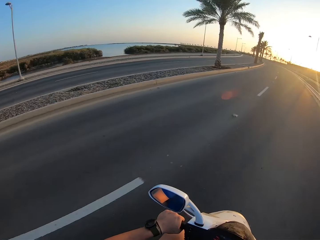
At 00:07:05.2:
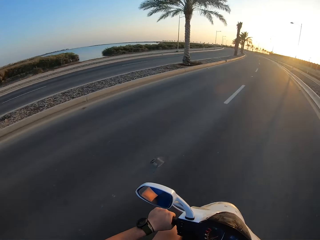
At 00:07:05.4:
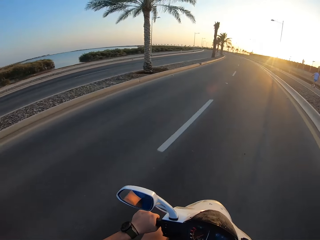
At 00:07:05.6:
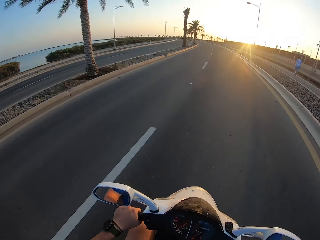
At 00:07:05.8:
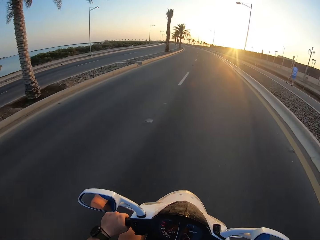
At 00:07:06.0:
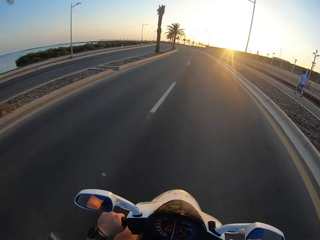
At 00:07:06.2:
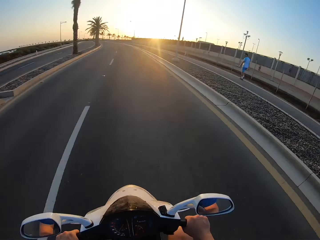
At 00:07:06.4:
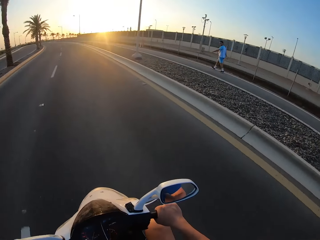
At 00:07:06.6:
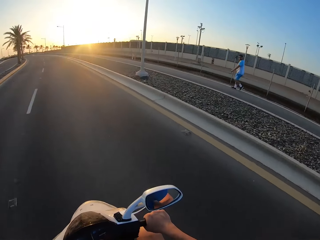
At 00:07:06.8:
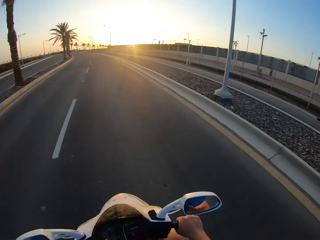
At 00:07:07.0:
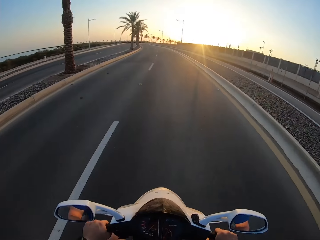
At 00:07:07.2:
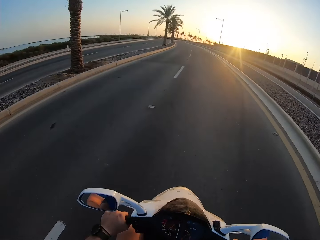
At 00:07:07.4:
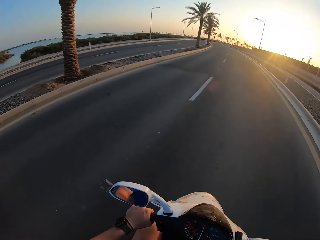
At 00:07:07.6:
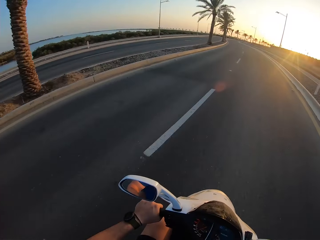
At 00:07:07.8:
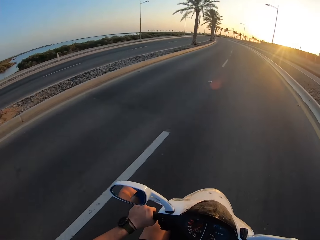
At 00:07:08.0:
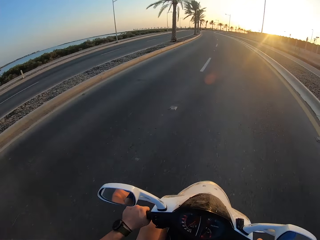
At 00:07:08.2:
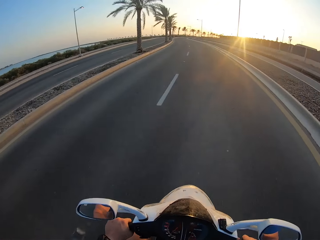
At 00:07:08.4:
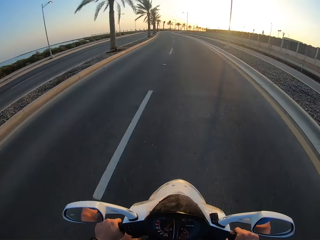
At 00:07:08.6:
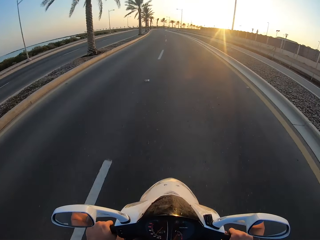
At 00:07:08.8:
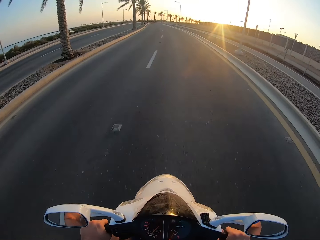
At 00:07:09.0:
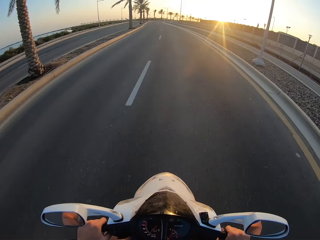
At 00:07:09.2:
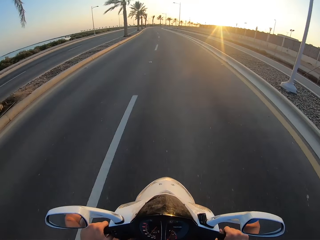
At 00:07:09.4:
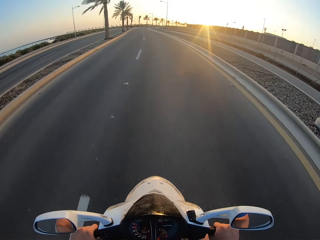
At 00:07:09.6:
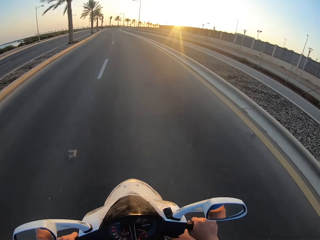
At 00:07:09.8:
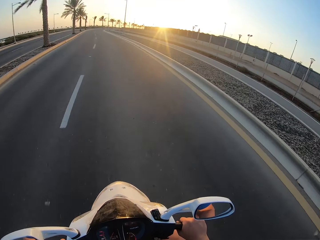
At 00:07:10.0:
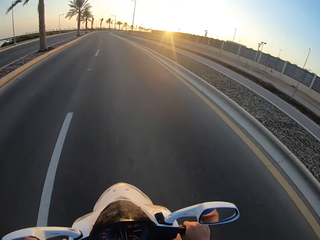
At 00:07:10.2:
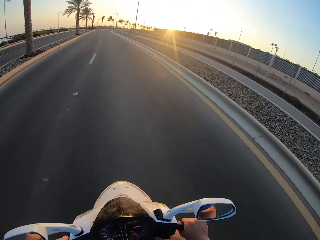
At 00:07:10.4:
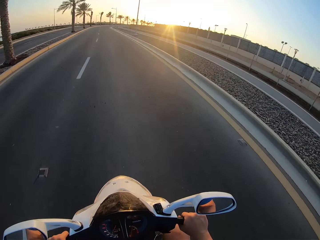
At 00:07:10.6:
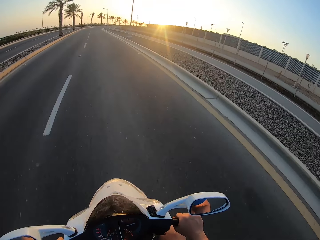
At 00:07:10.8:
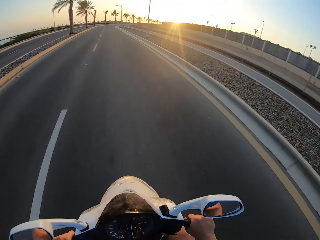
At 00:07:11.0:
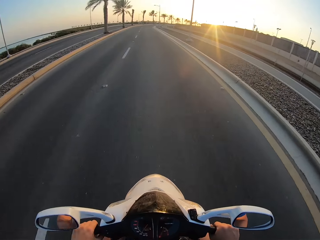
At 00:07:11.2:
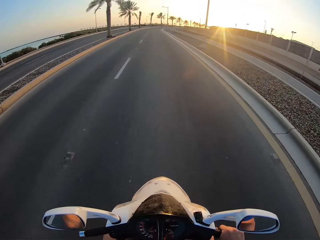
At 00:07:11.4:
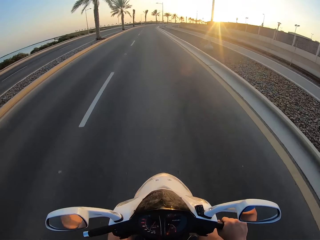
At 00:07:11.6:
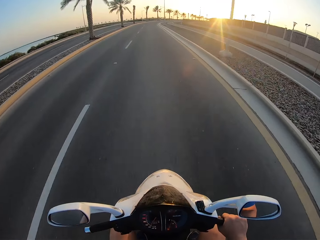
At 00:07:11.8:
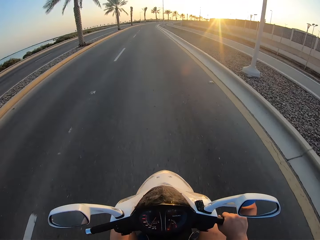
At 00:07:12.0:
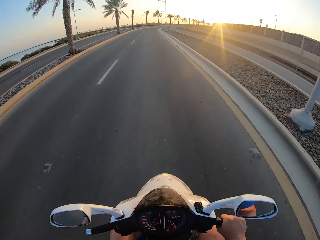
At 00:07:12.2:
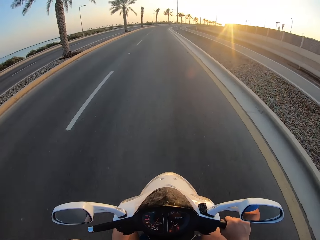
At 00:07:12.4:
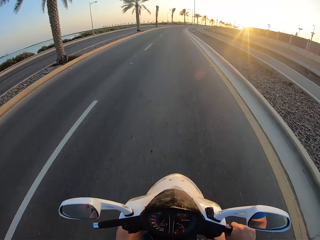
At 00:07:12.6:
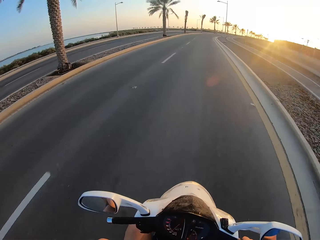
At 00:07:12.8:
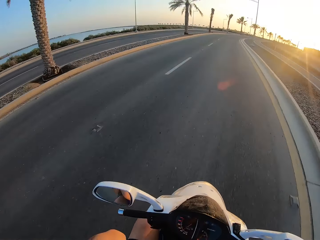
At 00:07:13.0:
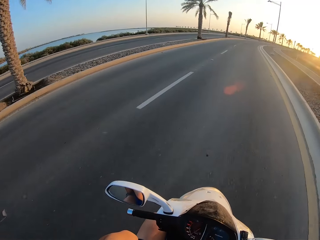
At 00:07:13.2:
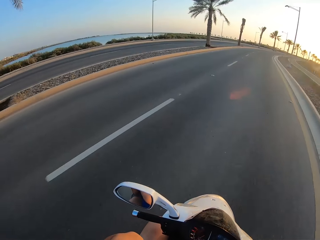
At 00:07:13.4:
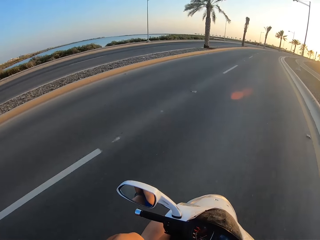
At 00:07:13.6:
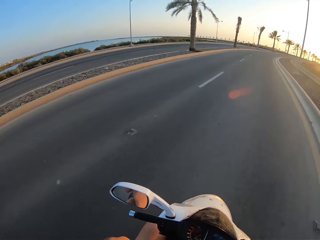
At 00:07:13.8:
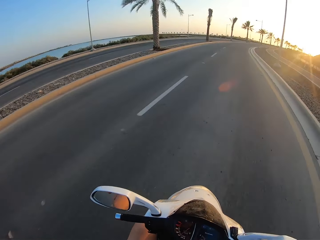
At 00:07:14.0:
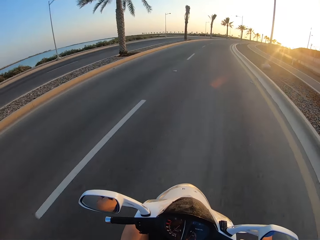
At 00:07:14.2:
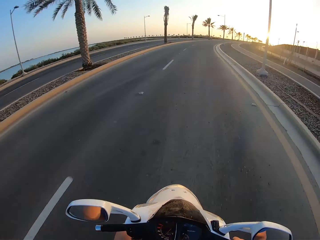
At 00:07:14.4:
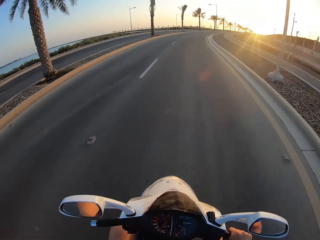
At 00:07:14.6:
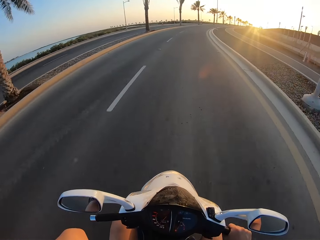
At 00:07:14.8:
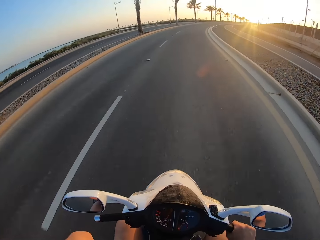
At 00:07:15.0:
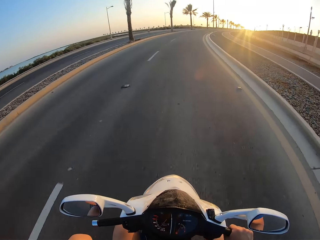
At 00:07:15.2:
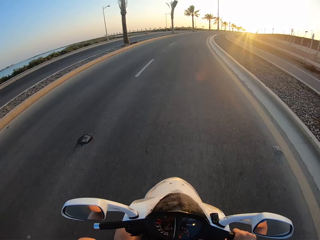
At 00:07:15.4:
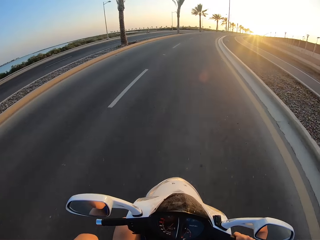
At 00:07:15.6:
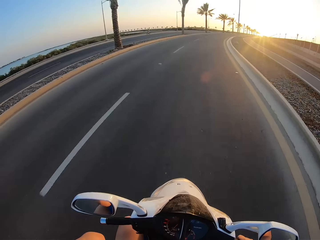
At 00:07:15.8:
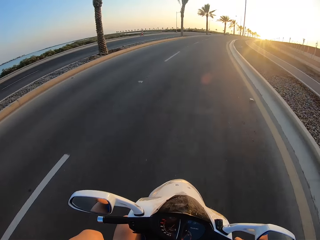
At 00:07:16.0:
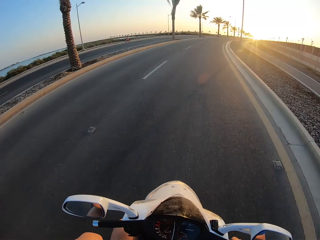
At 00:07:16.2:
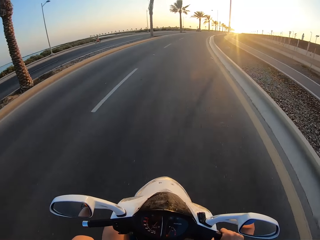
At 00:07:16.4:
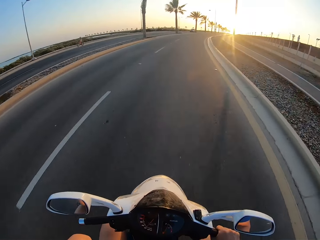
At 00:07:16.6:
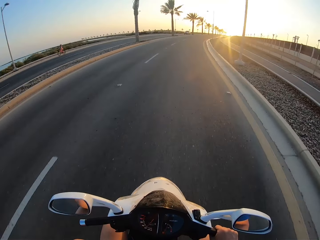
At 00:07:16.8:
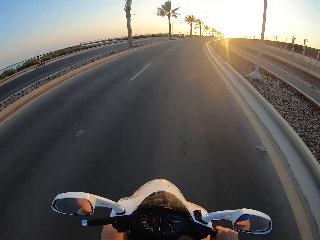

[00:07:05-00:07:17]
A man walks on the road. The camera wearer rides the motorbike. They fix the camera.

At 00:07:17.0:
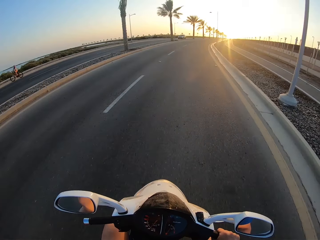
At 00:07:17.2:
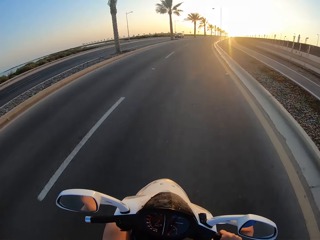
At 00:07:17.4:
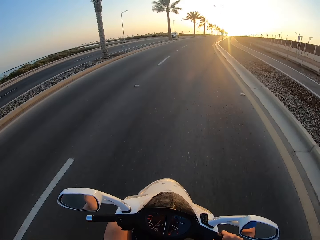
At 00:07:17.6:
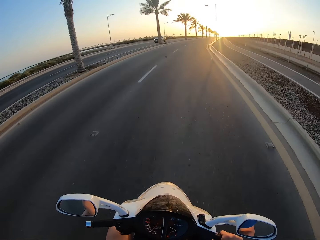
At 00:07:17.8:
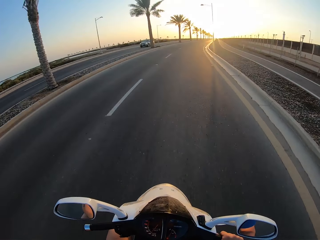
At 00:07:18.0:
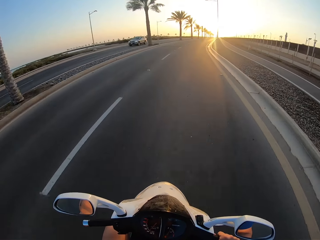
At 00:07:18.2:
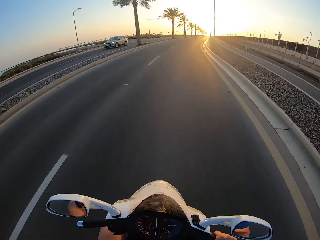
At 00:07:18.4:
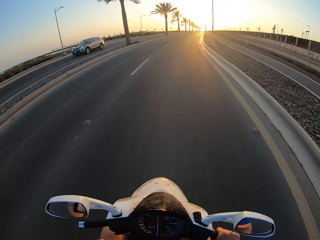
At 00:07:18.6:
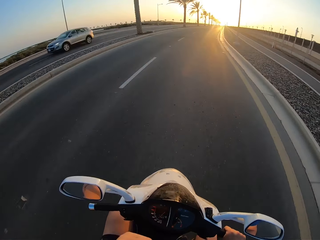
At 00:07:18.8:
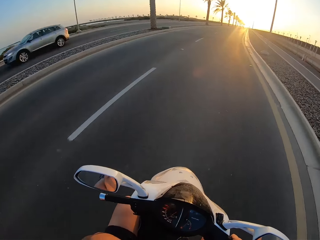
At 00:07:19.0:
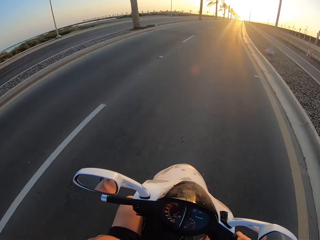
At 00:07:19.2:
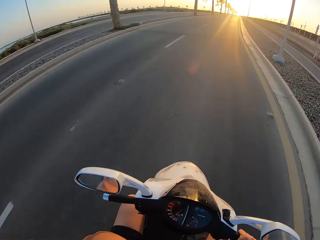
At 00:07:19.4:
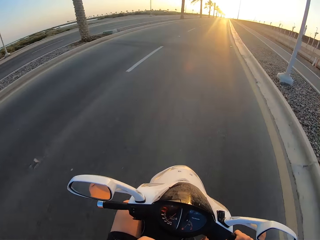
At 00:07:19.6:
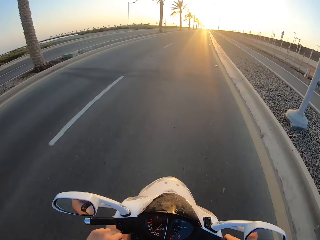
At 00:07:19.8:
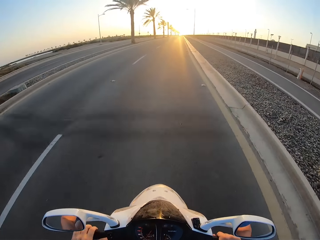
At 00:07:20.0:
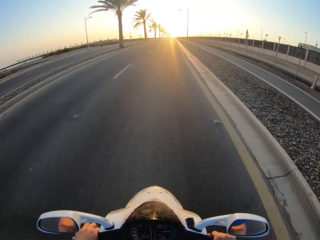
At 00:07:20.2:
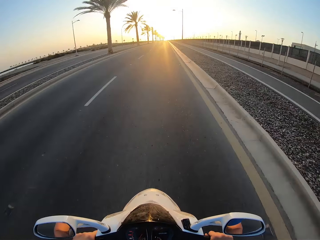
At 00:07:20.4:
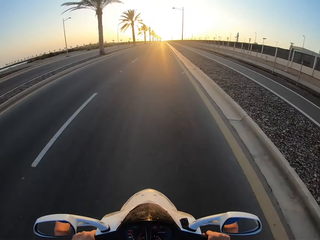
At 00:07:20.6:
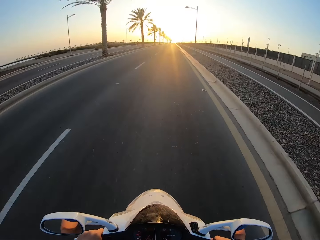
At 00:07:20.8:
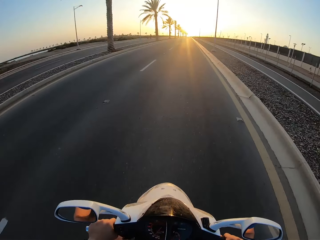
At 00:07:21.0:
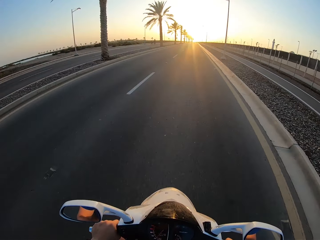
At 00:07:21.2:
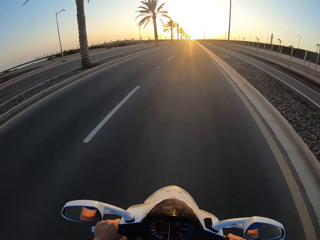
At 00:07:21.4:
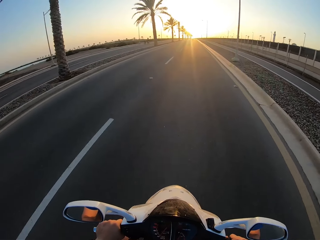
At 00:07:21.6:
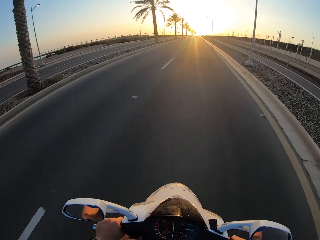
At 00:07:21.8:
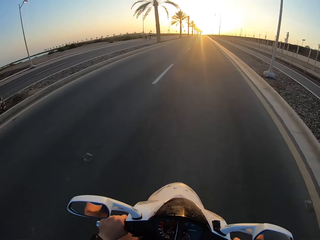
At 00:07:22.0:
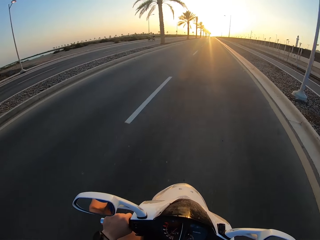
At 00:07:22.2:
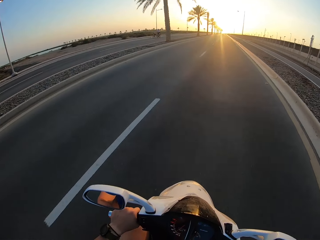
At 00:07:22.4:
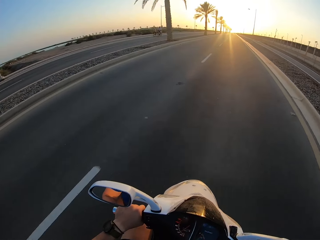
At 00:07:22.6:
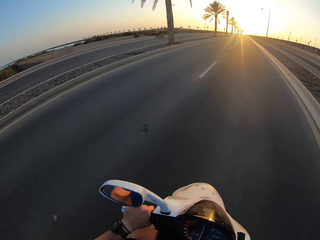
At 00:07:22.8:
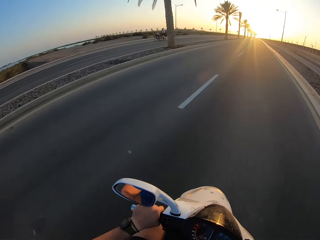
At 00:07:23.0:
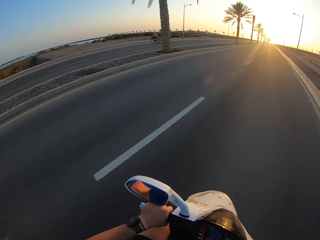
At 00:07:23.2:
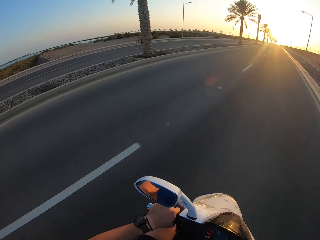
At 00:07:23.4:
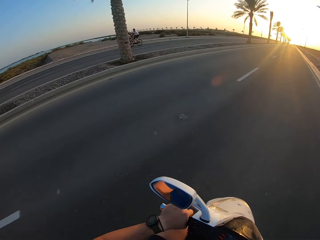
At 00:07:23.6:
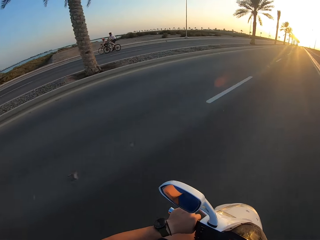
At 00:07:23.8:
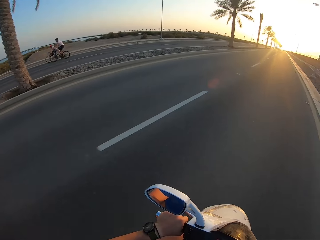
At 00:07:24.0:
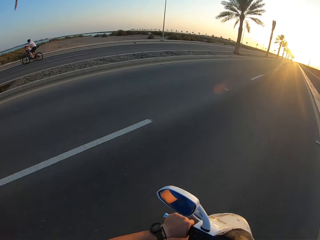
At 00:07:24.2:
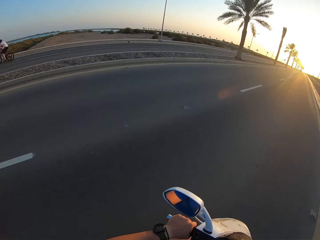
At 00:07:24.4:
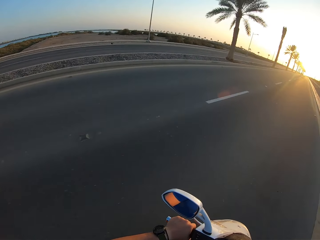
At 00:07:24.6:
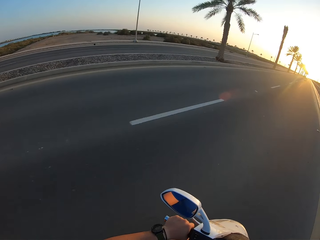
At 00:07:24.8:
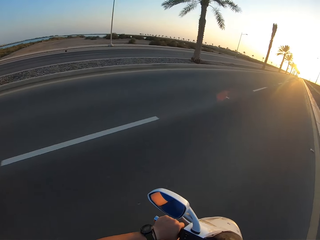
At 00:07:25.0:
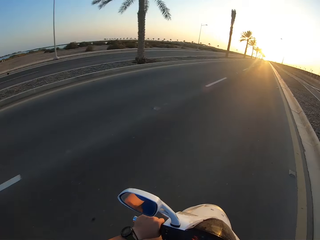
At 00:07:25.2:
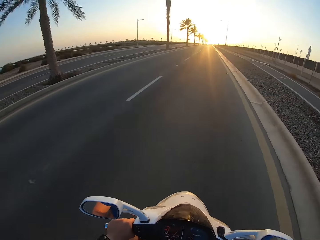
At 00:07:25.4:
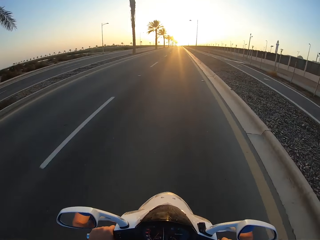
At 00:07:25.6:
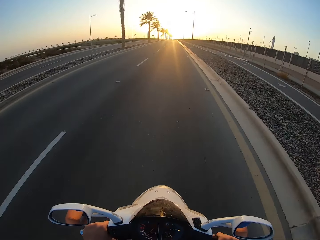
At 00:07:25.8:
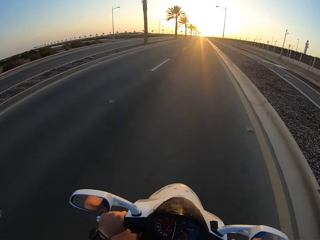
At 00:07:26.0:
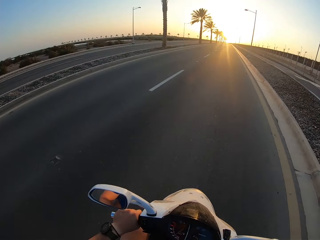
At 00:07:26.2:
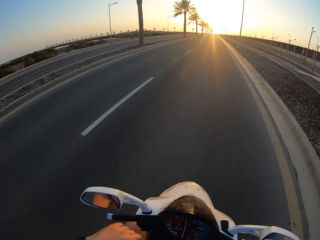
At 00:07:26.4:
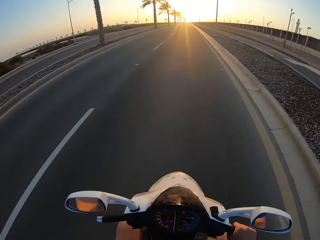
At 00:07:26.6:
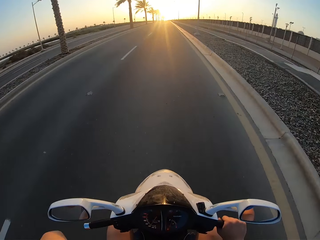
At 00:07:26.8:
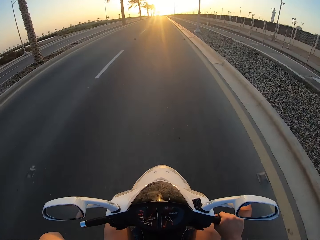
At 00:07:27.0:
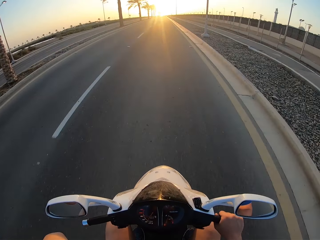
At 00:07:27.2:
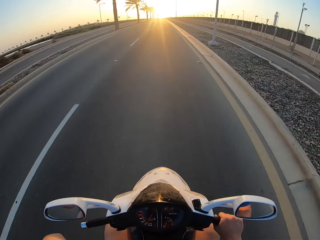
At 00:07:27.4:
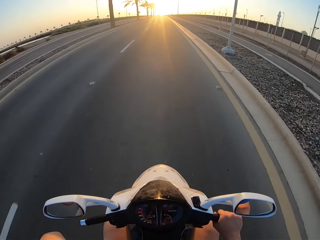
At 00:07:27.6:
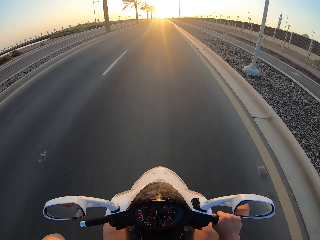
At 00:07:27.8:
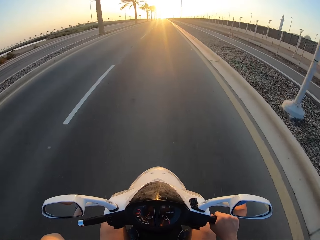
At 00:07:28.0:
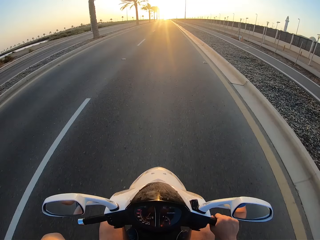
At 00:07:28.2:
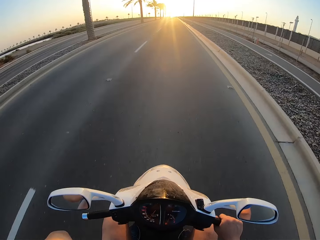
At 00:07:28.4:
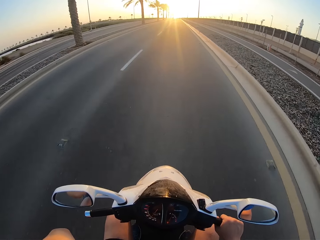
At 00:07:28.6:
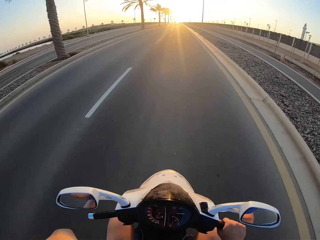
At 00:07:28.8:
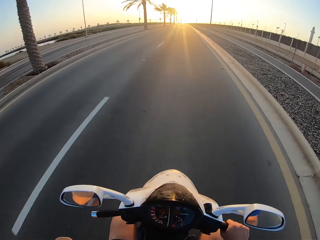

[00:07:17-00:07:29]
The camera wearer rides the motorbike on the road. A man rides the bicycle. Another man rides the bicycle. The camera wearer fixes the camera.
